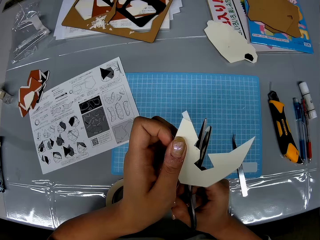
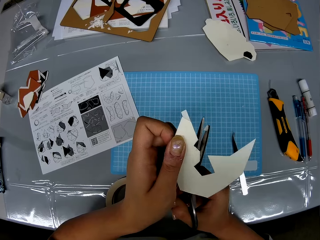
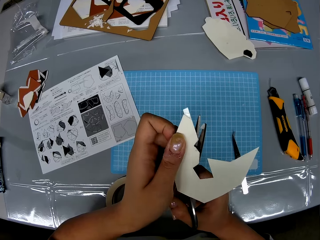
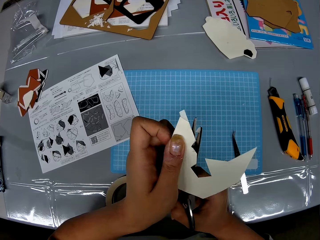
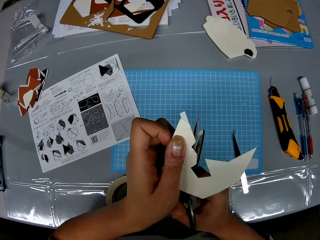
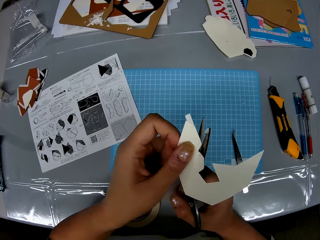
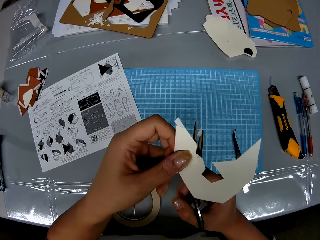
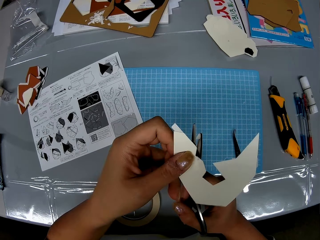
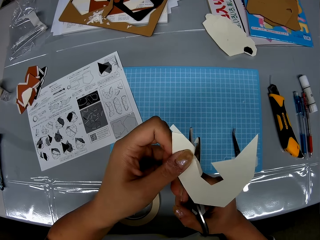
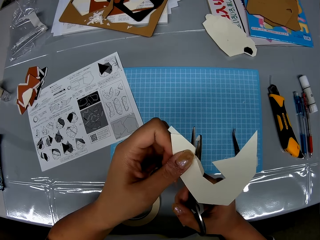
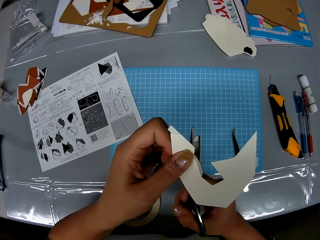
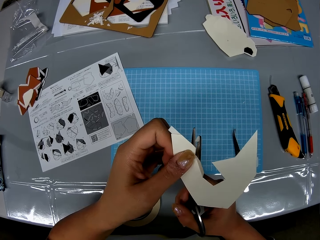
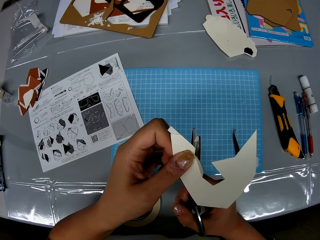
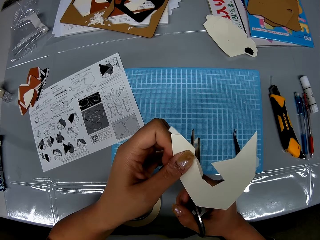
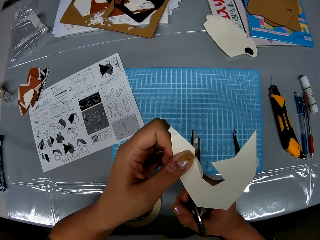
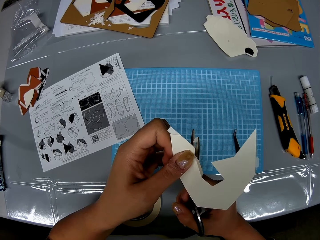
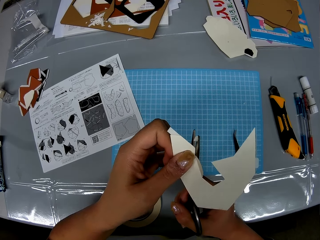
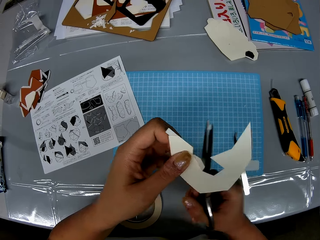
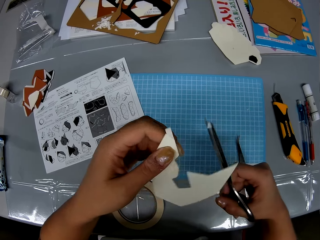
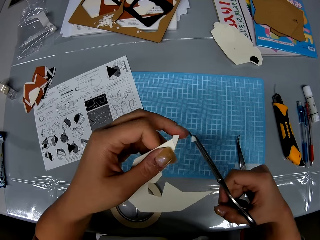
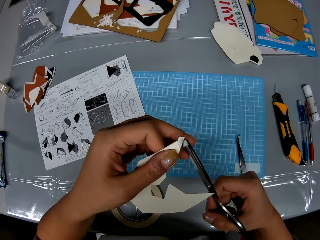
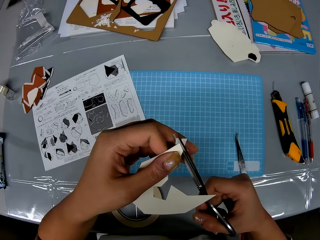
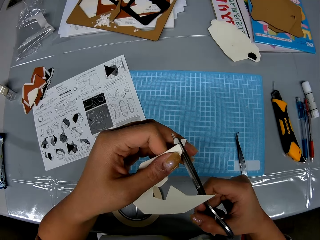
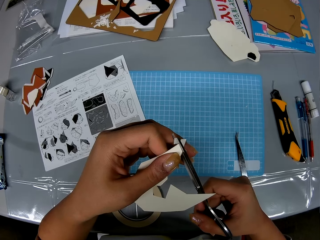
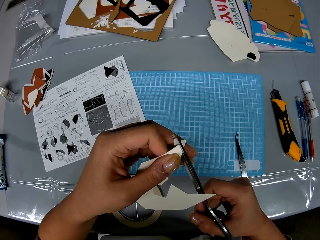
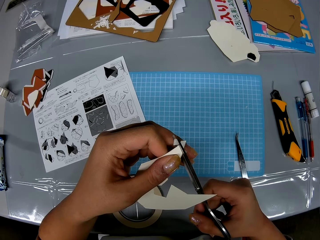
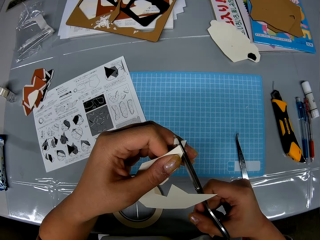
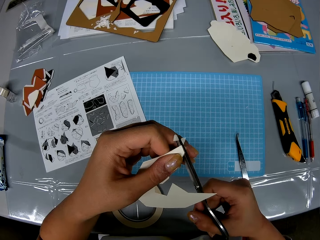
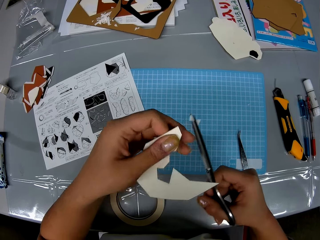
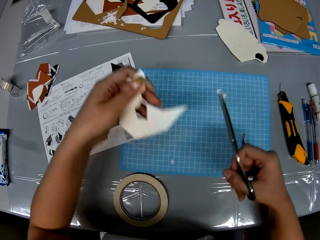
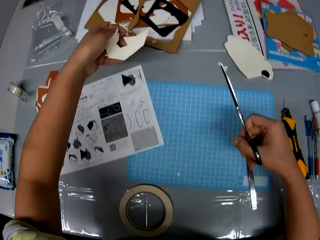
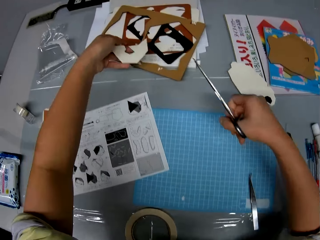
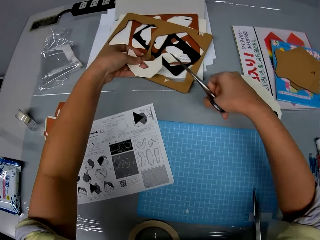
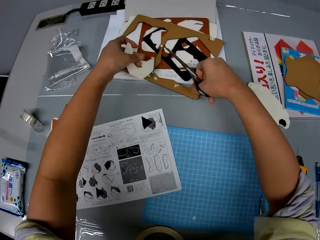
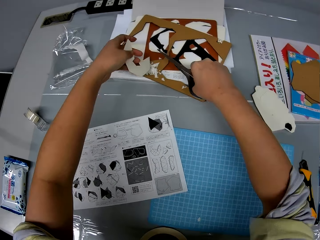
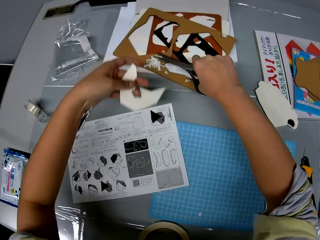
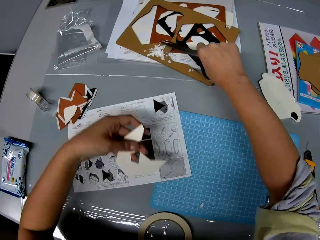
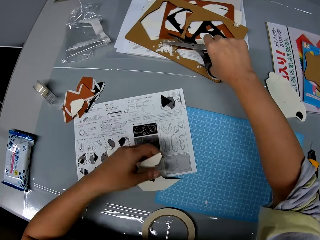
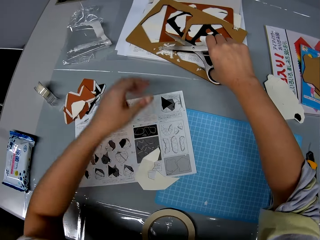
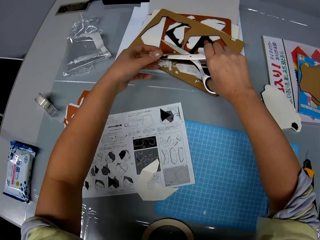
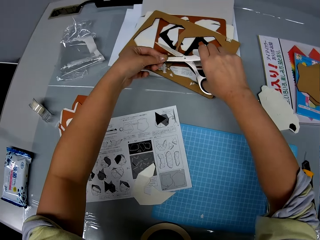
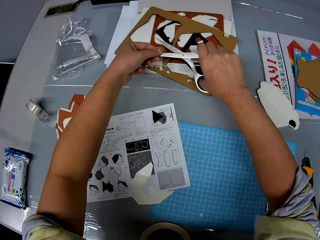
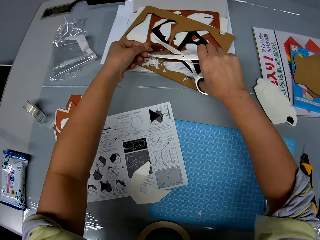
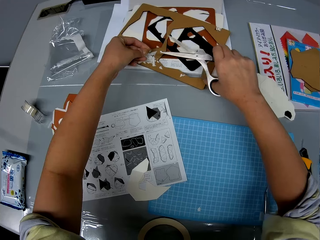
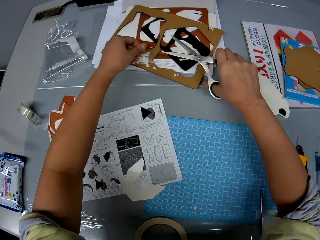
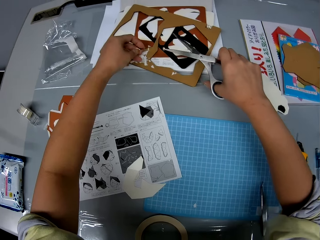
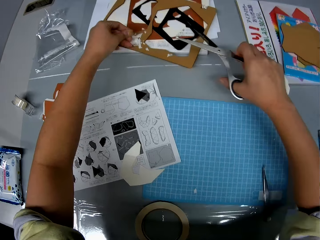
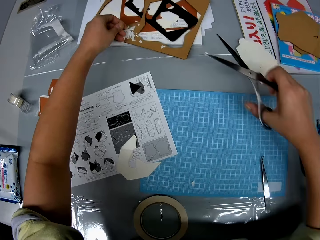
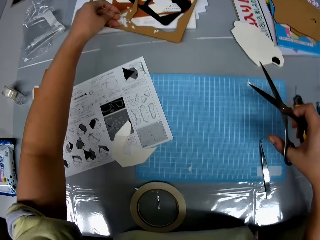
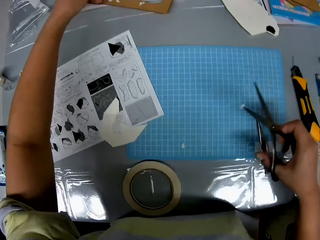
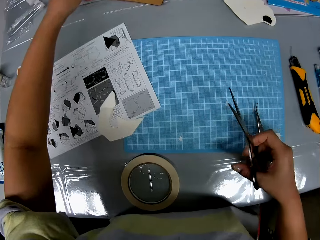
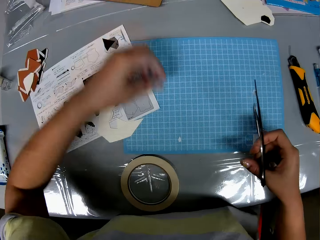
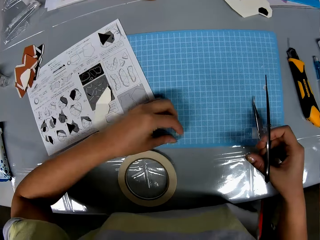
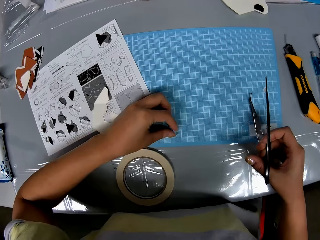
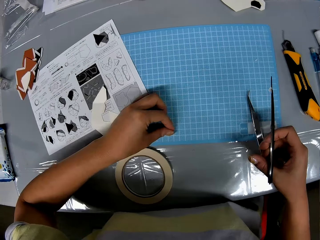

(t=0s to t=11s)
The camera wearer cuts a paper with scissors. They hold the scissors and a craft. They cut the craft with the scissors. They drop the cut out parts on the table. They drop the craft on the table. They remove some papers from the scissors by hand.

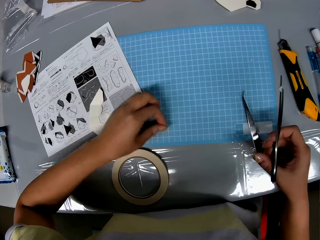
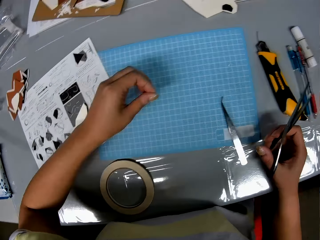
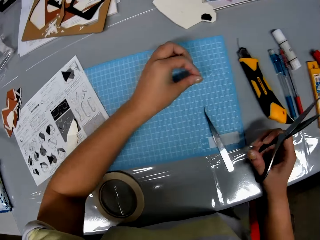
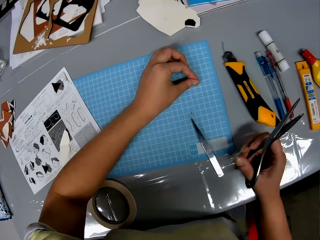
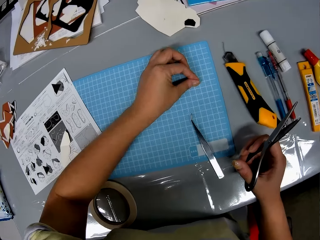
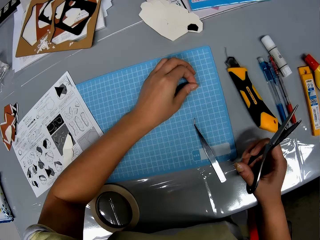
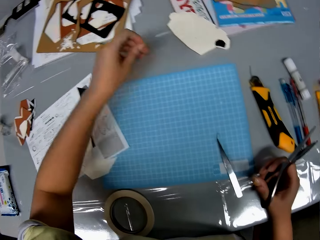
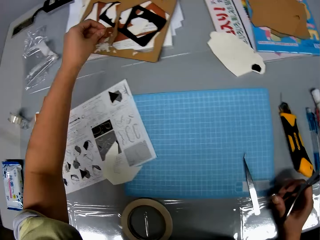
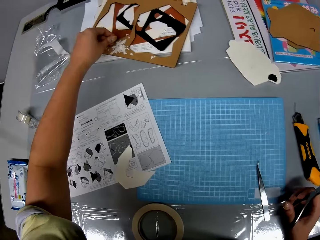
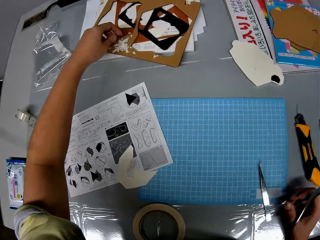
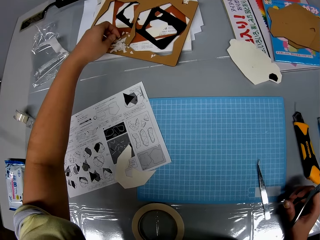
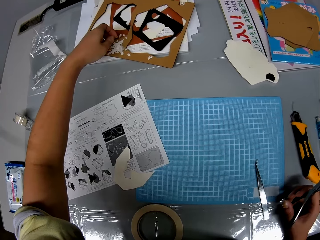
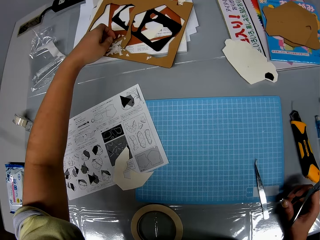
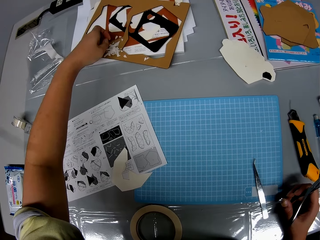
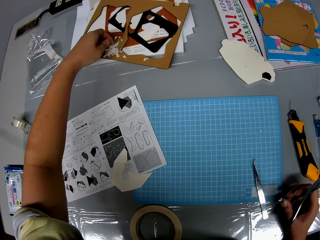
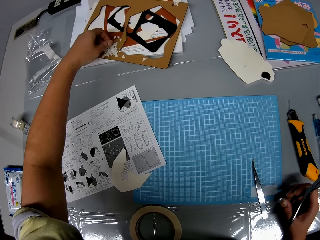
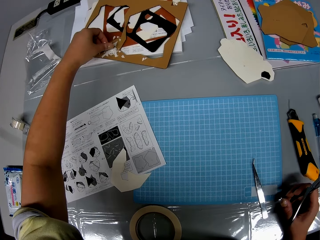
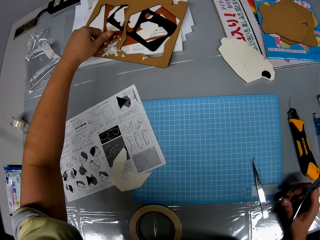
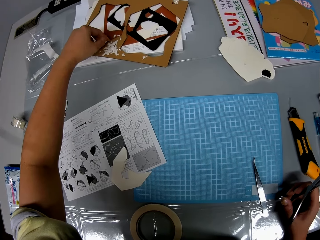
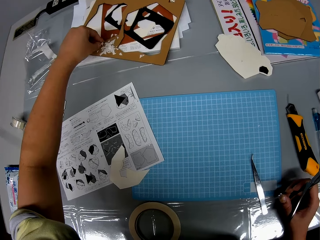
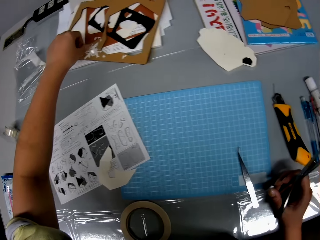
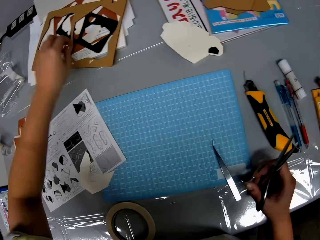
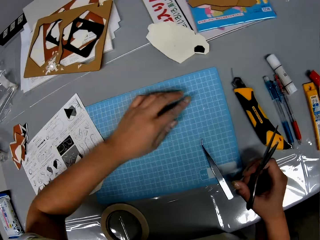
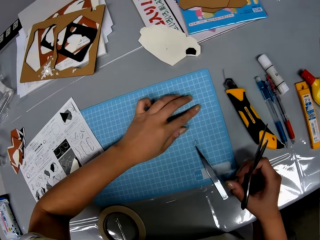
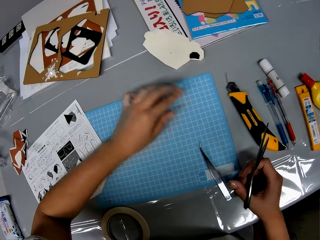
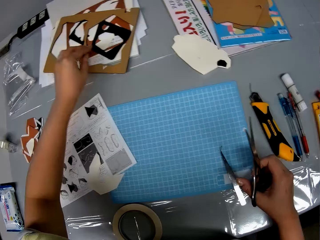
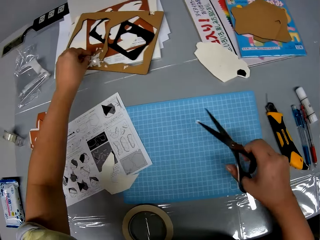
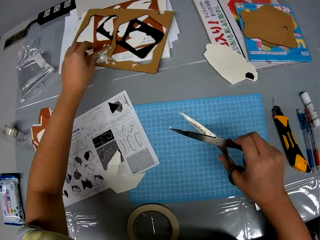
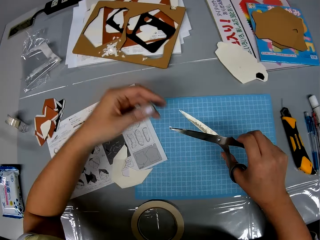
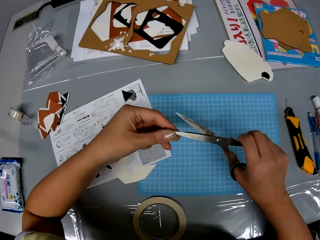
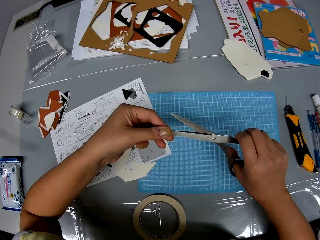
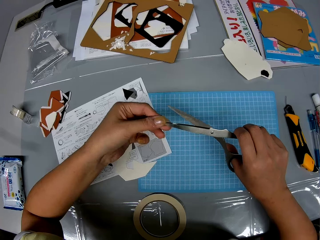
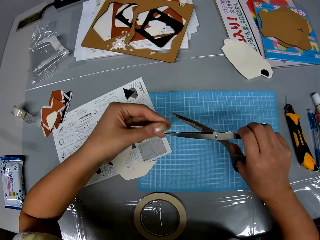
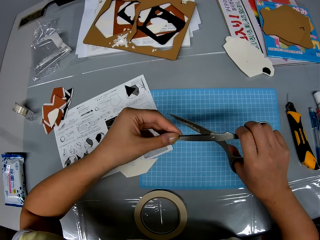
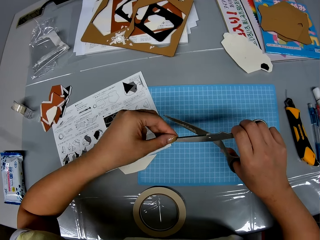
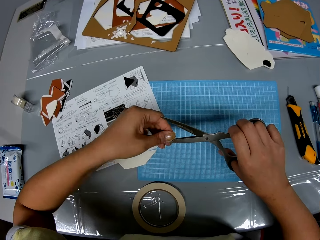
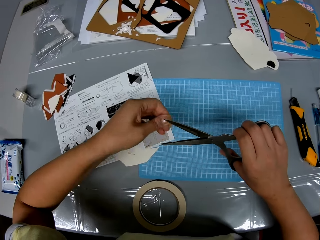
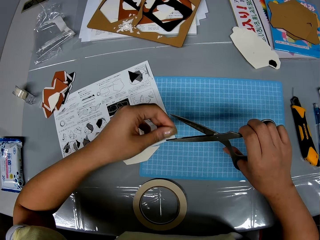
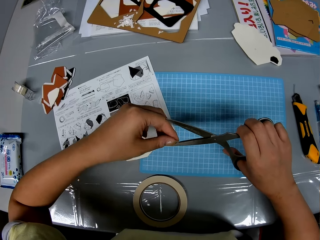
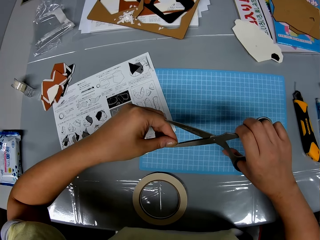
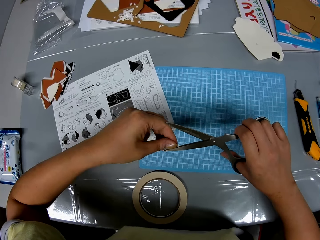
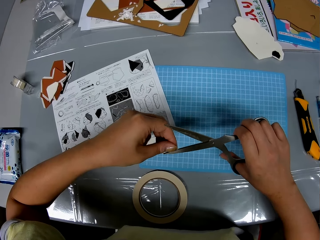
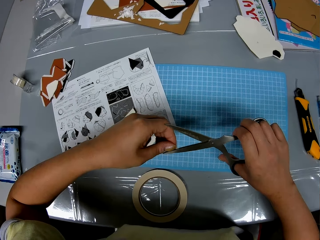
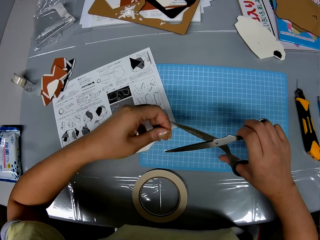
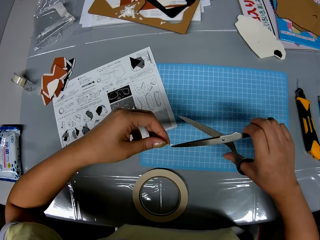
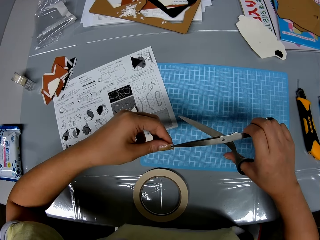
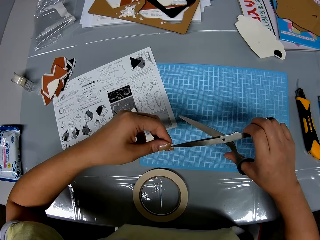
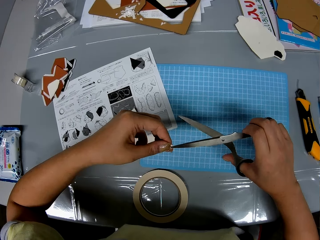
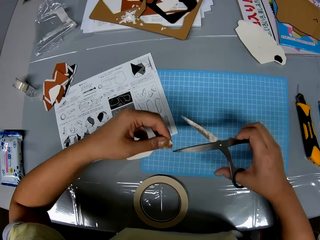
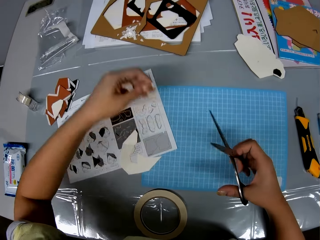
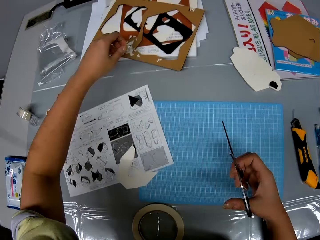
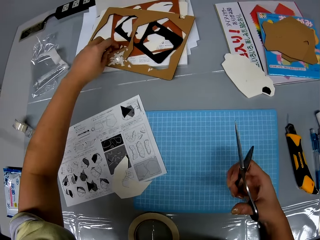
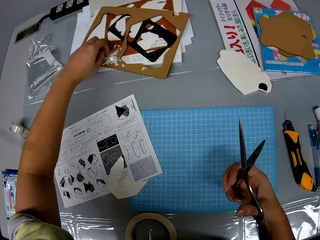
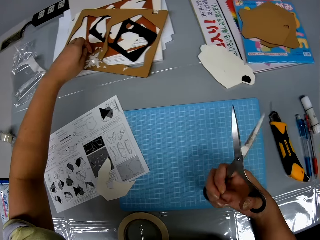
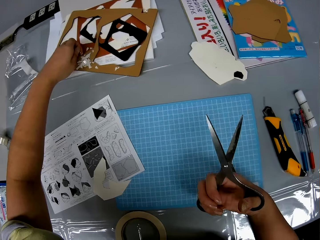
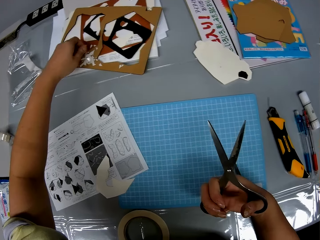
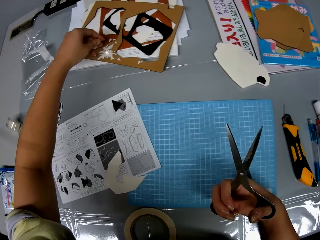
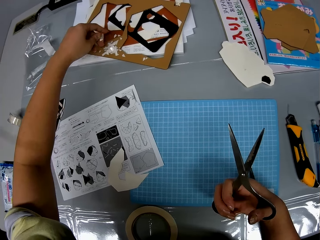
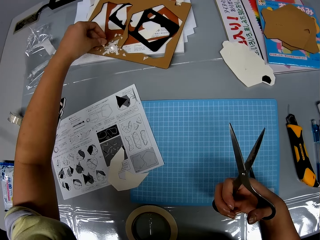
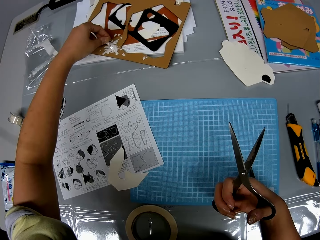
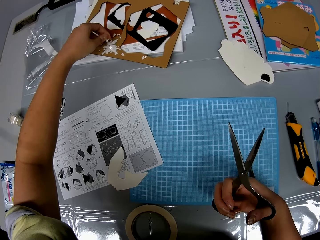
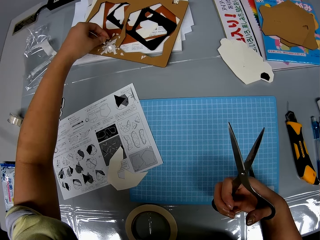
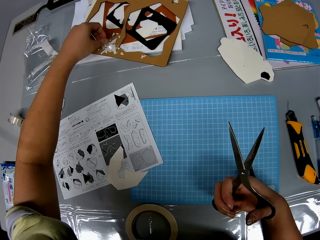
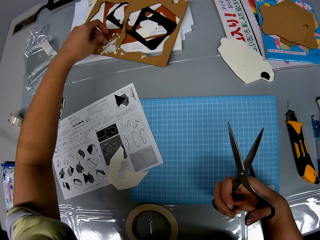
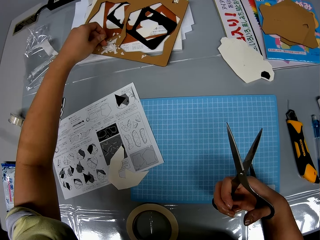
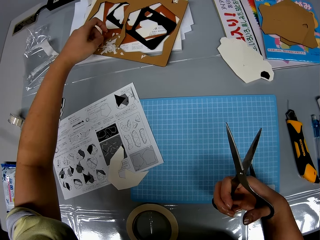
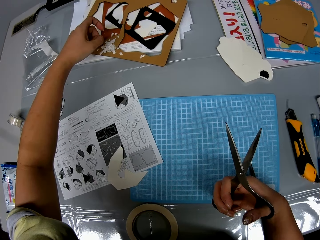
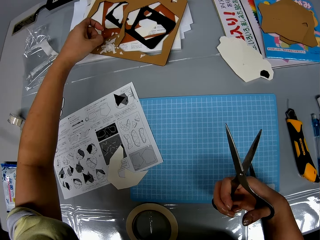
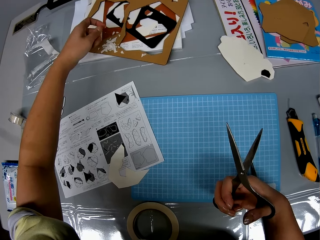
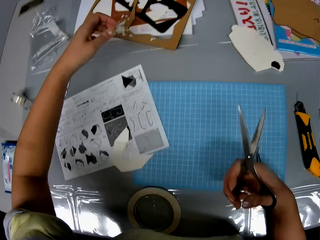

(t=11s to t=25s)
The camera wearer picks up other remnants on the table. They drop the remnants on the table. They pick papers from the table, put the papers over the table, and remove the papers from the scissors. They put something over the table.
